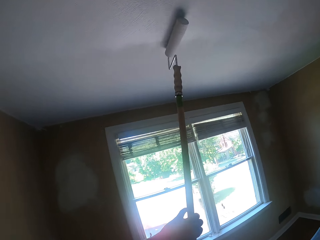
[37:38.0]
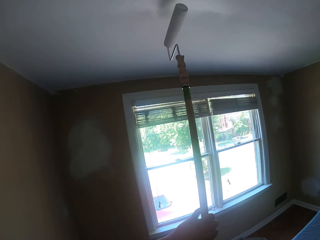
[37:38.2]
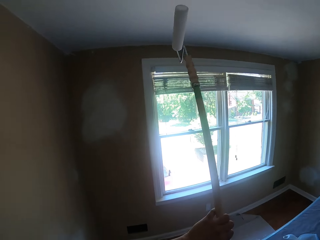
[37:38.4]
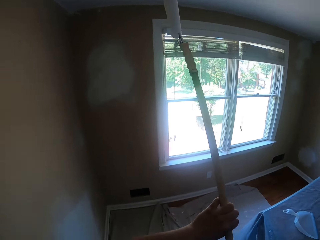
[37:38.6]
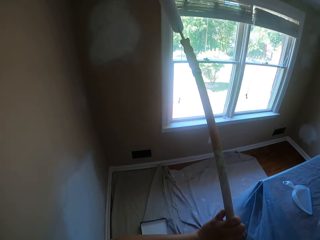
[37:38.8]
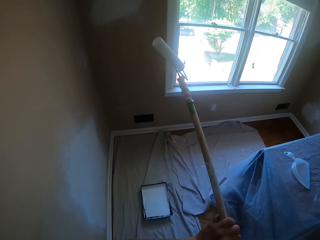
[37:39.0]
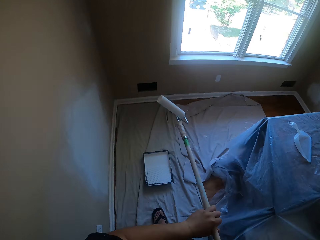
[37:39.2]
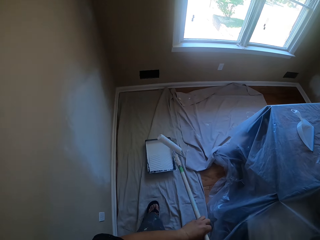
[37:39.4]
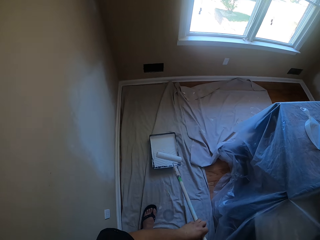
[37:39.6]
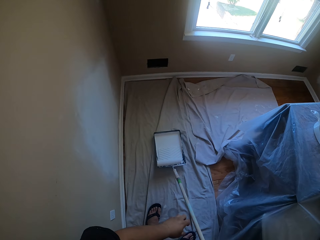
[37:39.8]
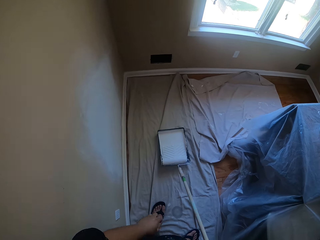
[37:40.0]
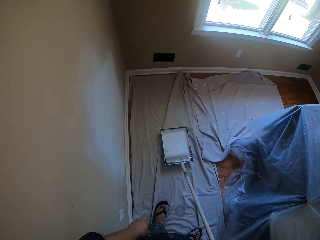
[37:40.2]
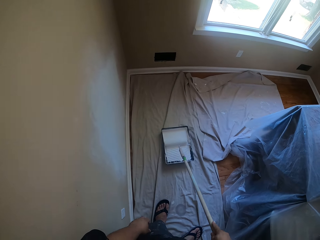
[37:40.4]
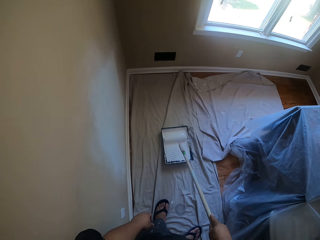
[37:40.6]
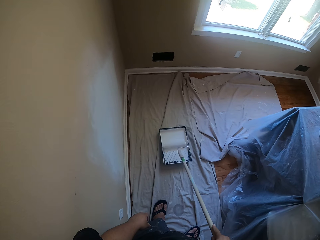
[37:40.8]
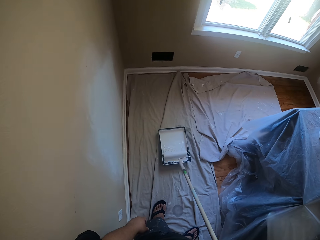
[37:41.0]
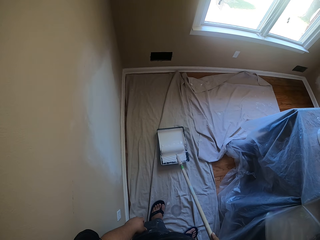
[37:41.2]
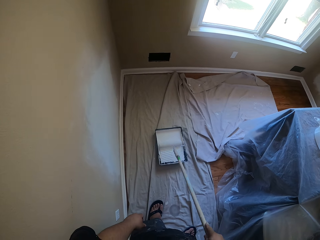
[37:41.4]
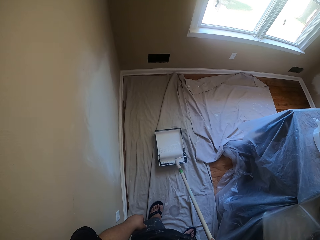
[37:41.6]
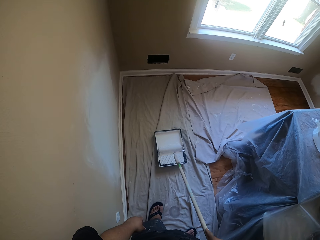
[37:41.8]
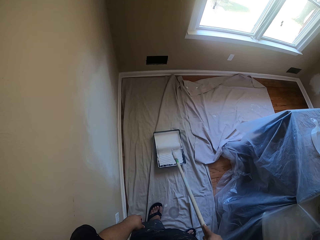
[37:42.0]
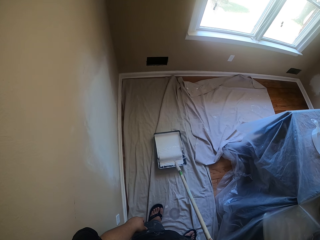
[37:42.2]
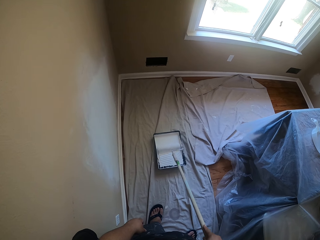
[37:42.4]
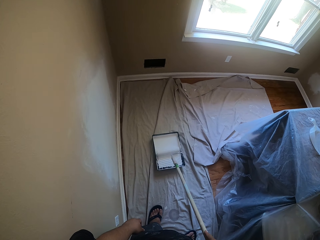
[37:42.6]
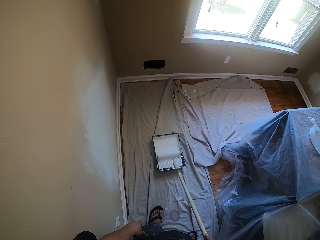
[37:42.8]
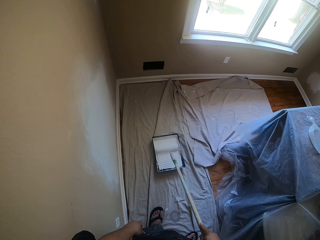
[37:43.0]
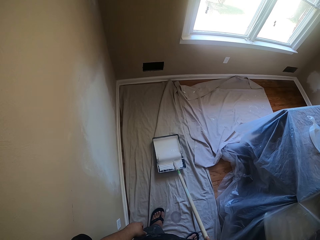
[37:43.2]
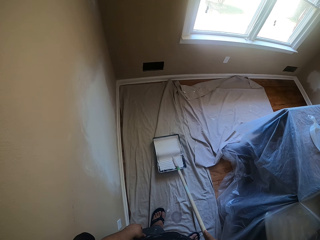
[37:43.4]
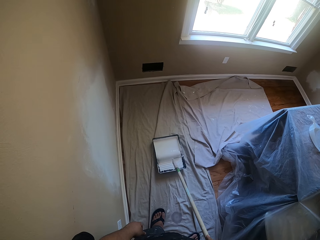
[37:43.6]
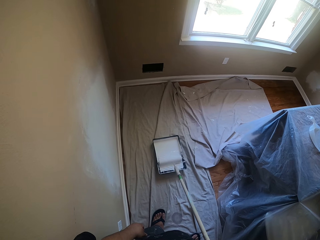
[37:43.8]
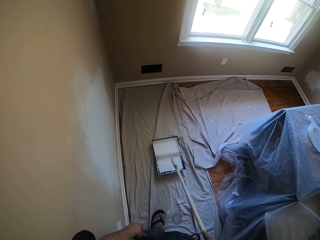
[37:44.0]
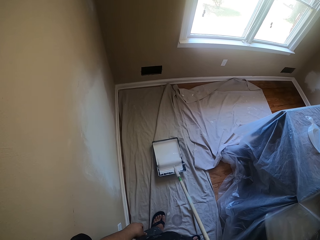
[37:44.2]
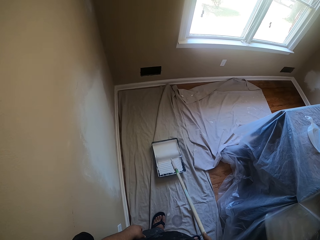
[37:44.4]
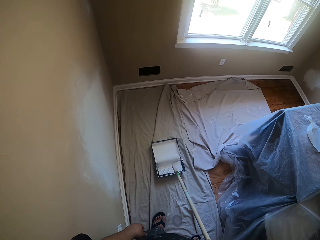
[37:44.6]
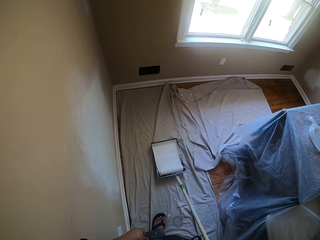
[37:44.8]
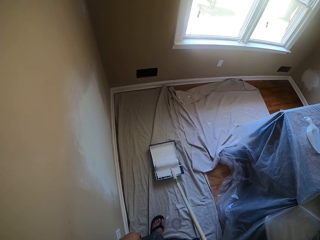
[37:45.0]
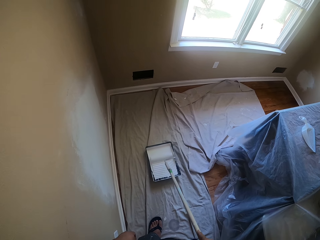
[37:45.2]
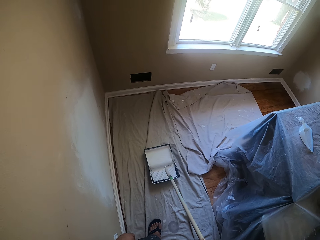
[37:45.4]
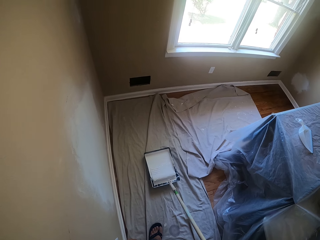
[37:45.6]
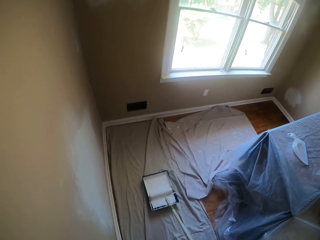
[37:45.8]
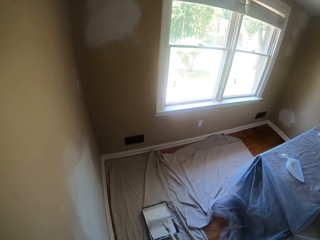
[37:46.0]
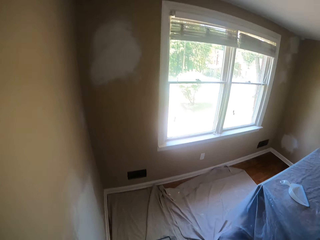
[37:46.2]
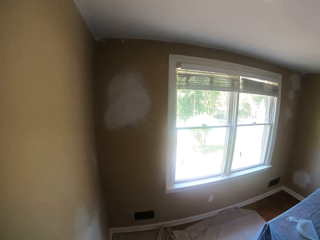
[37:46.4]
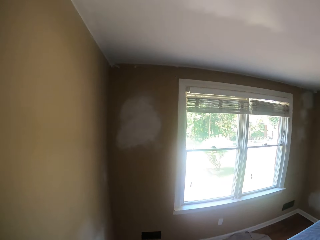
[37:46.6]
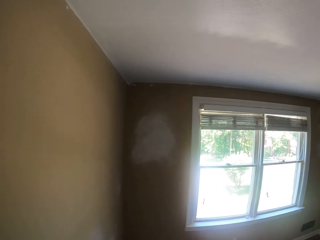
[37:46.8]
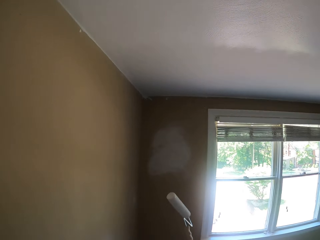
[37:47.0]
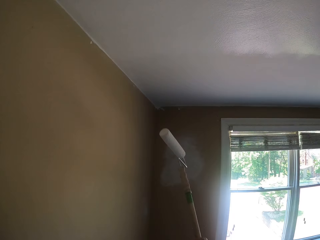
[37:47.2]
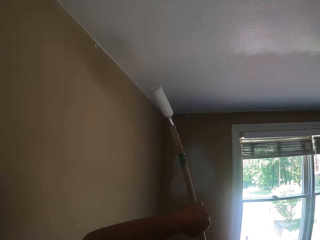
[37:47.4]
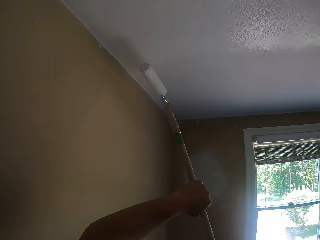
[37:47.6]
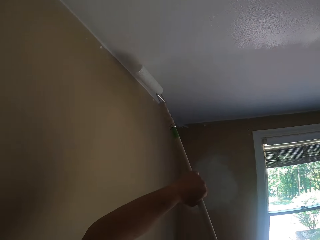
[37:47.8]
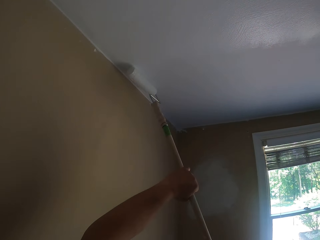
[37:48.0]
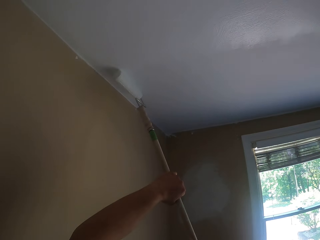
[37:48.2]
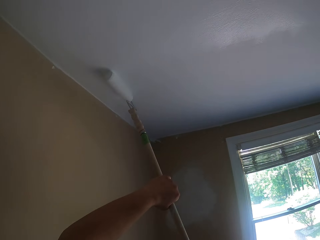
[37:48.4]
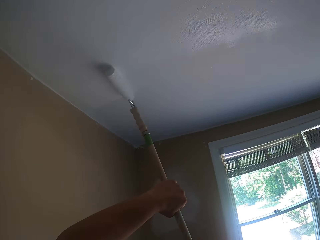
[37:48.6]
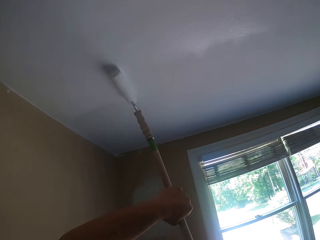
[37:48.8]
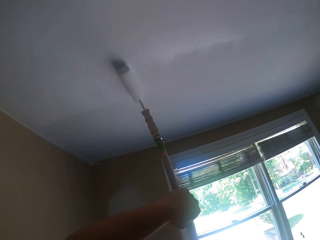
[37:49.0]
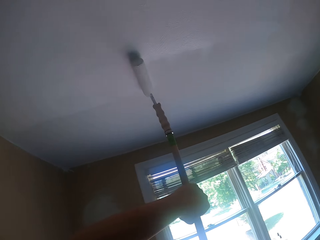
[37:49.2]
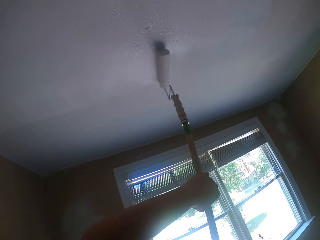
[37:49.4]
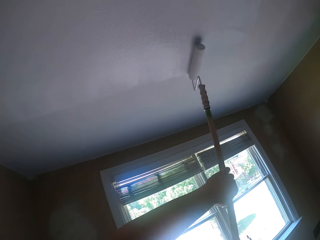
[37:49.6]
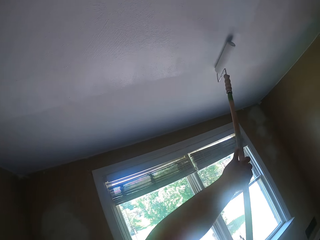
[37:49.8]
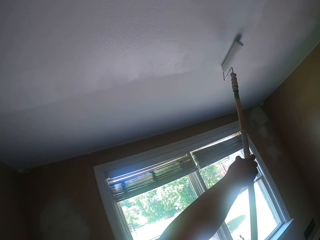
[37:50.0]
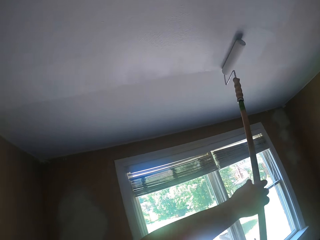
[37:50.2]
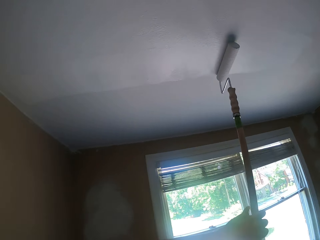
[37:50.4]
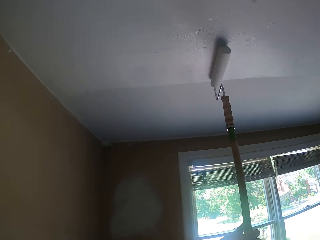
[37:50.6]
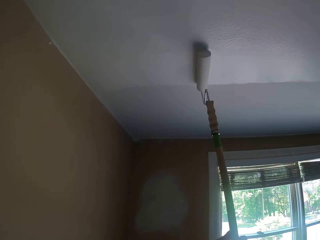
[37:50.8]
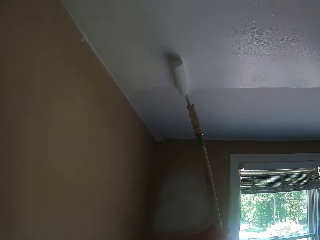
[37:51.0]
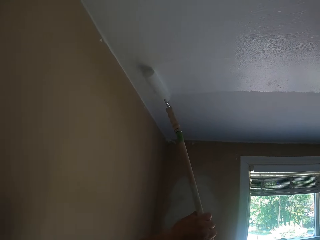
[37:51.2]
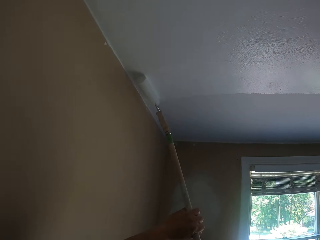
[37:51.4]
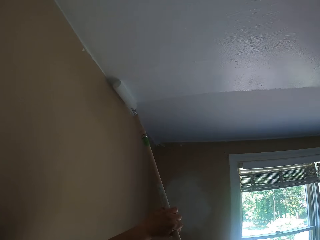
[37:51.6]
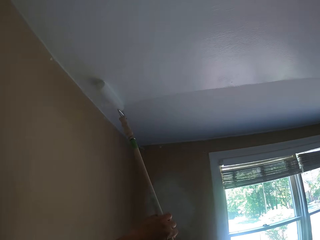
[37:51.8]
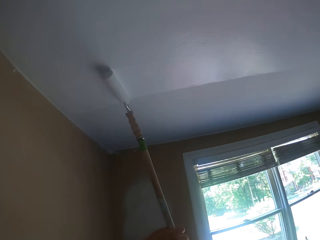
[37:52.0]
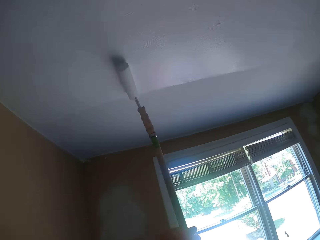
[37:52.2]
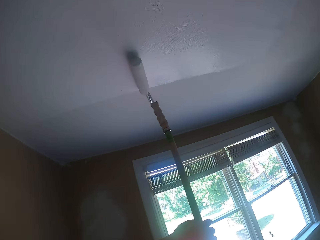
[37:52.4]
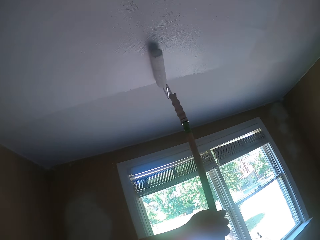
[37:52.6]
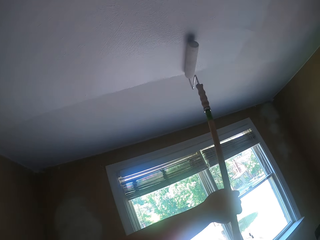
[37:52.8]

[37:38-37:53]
The camera wearer lets go of the paint roller with the left hand. They scoop paint from the paint tray with the paint roller. They hold the paint roller with both hands. They paint the ceiling with the paint roller.

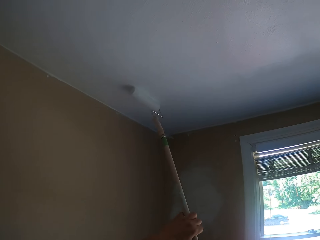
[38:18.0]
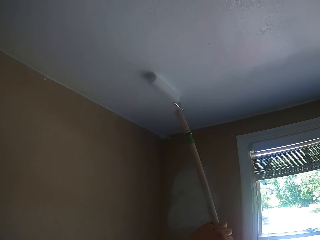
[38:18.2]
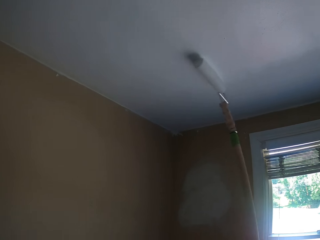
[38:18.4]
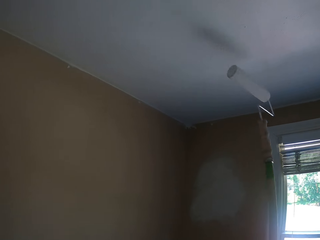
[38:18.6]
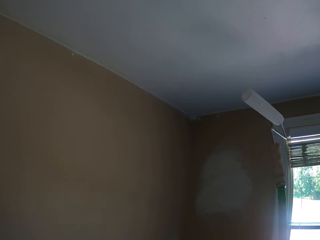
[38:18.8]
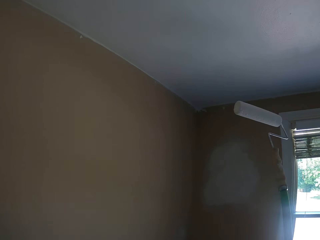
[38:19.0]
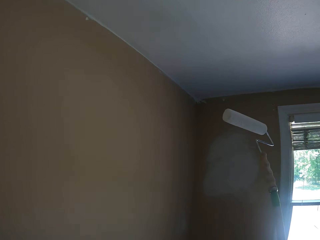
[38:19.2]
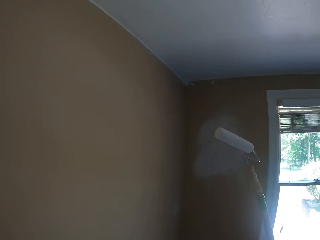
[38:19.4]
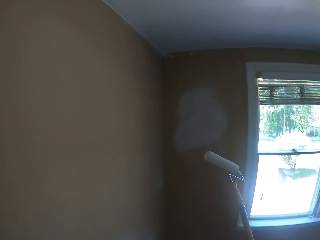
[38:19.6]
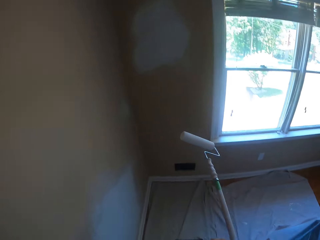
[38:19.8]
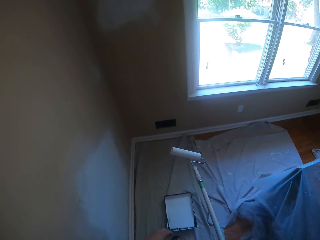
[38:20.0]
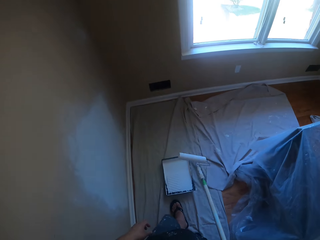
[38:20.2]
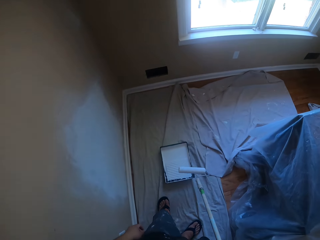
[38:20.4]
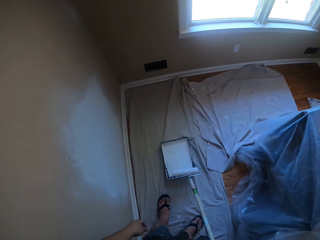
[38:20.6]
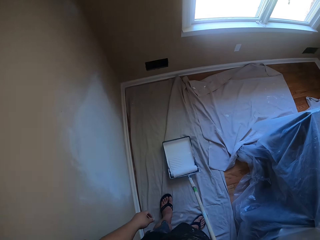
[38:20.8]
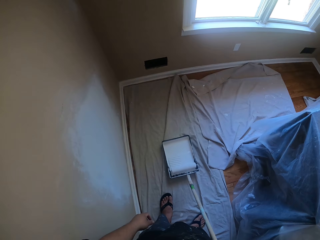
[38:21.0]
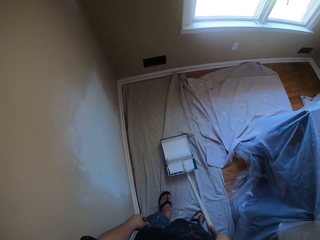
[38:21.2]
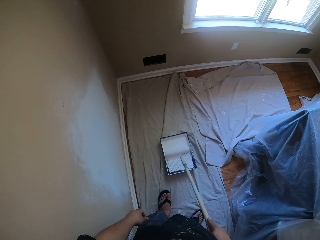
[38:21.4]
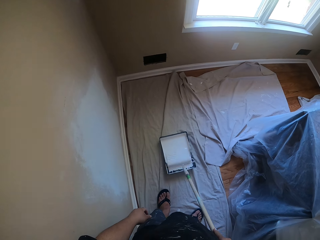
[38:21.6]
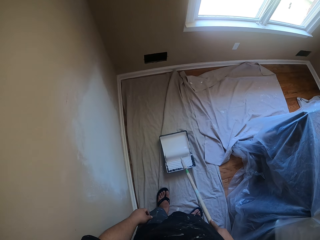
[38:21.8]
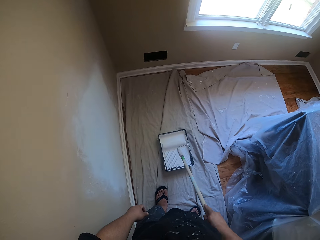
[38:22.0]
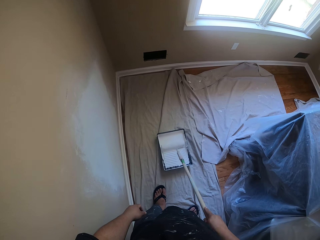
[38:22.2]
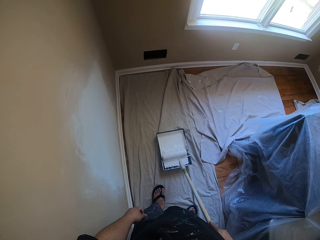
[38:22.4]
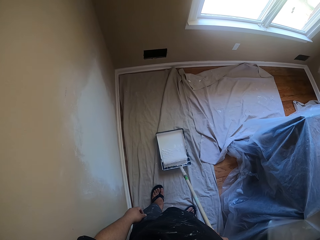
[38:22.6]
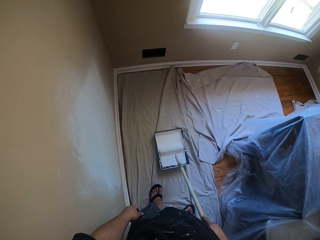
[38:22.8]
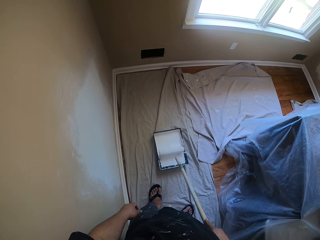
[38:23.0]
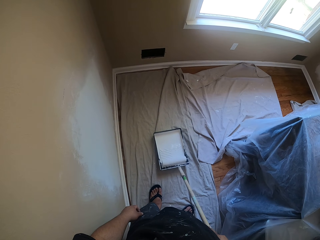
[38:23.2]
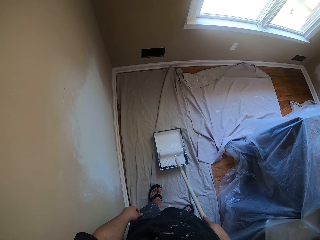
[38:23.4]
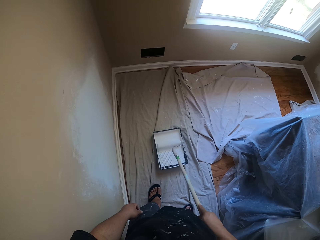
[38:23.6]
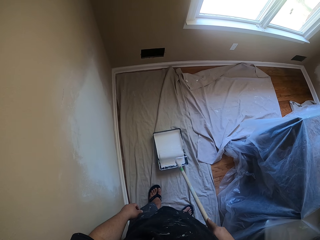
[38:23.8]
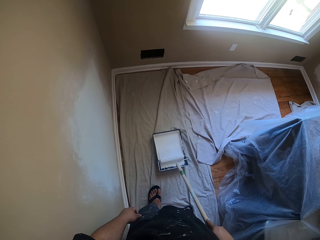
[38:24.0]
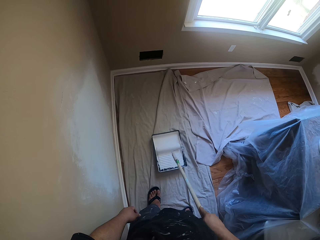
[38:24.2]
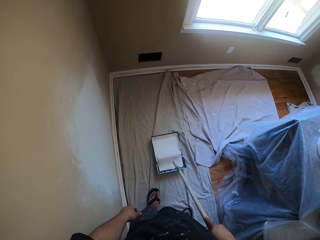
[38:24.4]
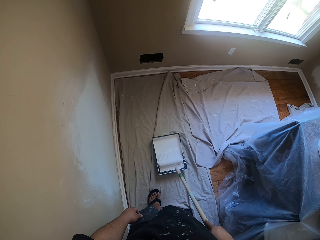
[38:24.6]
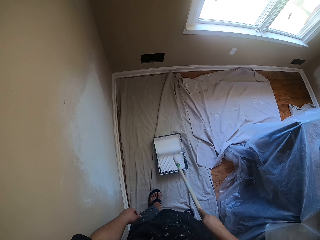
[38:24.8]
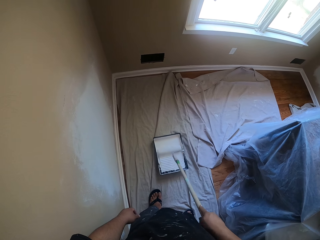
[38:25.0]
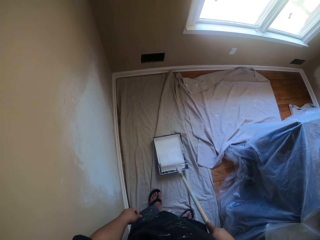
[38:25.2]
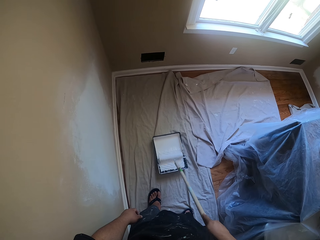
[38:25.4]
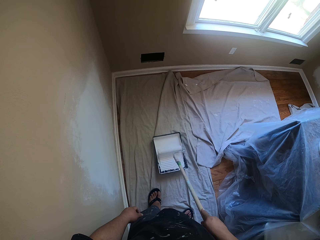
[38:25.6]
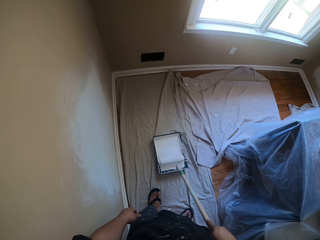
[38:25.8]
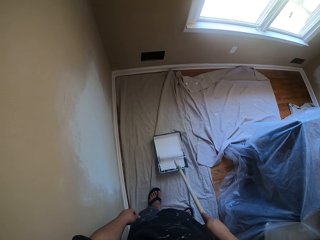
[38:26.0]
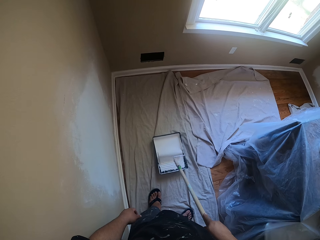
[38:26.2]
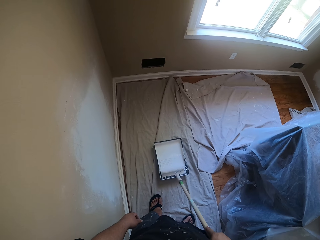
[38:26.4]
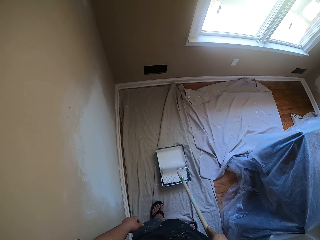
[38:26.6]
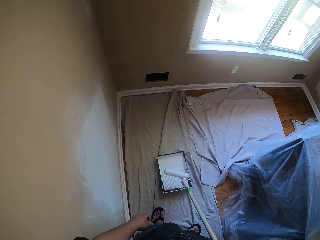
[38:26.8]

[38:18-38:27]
The camera wearer lets go of the paint roller with the left hand. They scoop paint from the paint tray with the paint roller.
